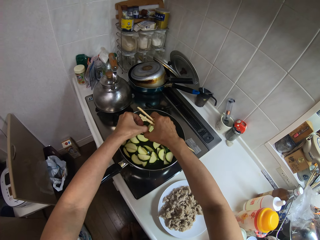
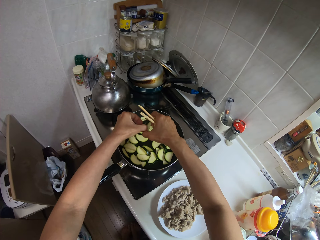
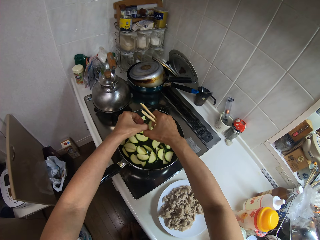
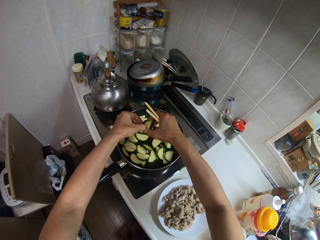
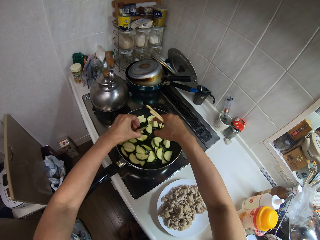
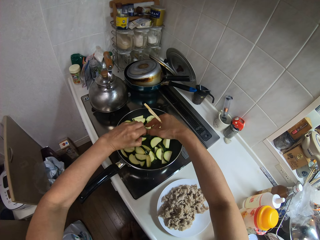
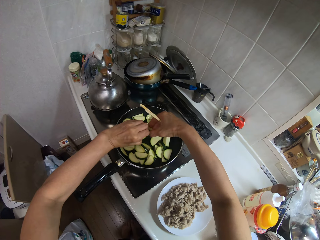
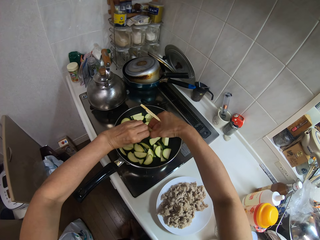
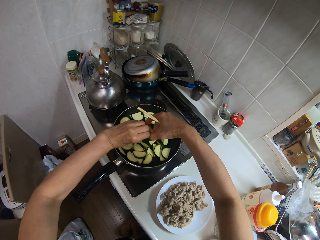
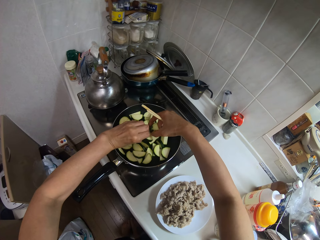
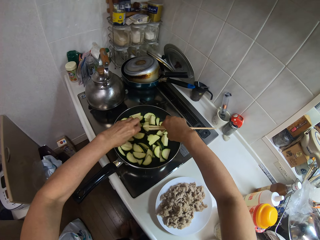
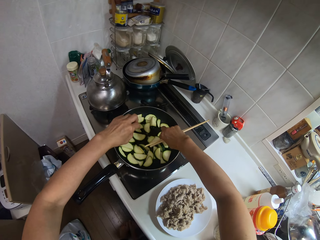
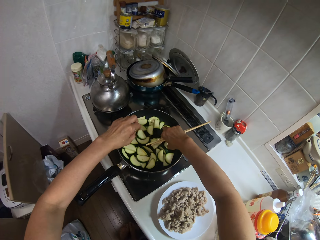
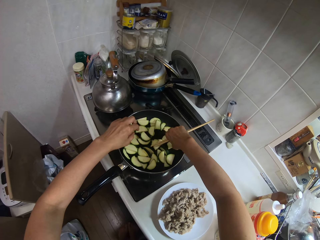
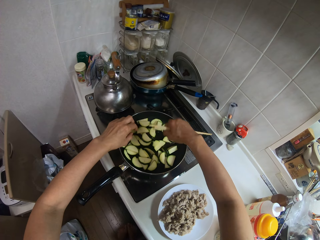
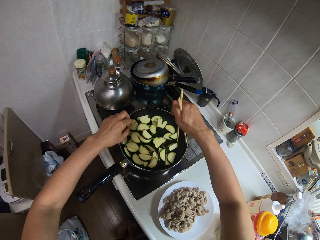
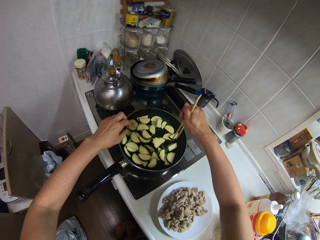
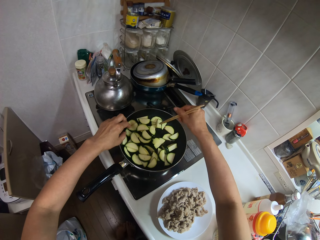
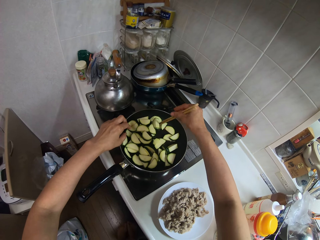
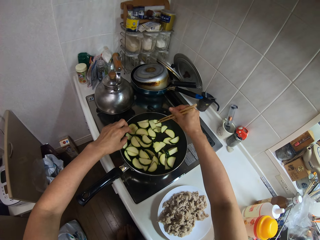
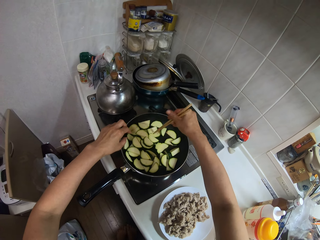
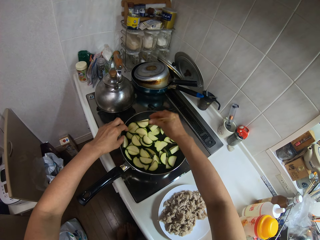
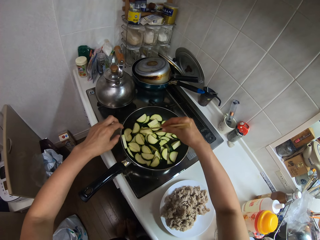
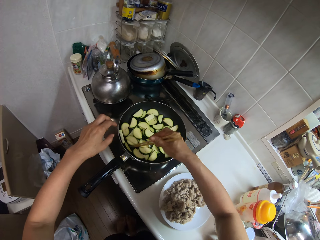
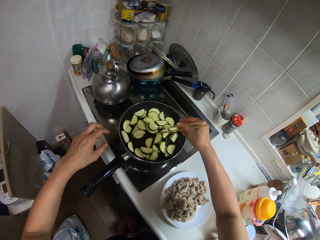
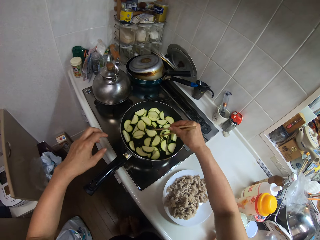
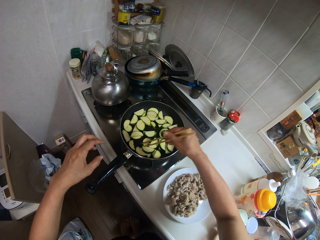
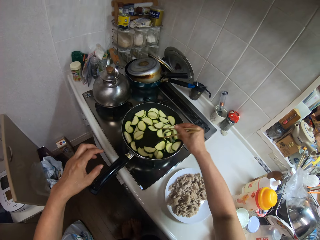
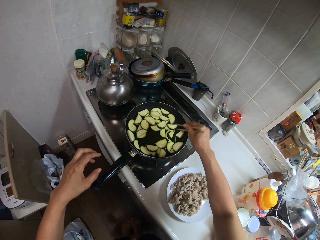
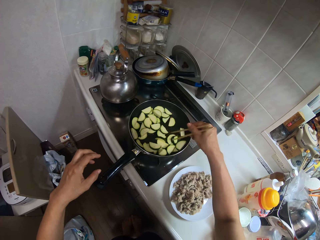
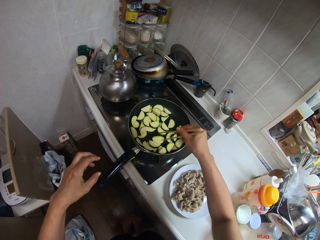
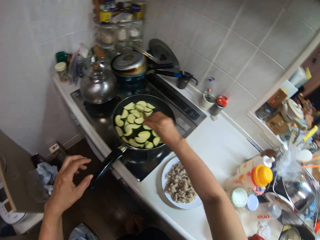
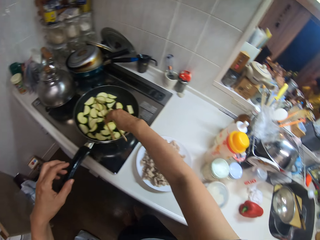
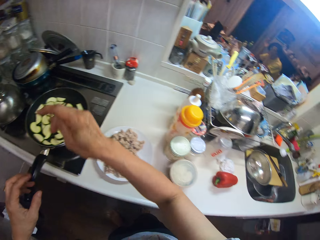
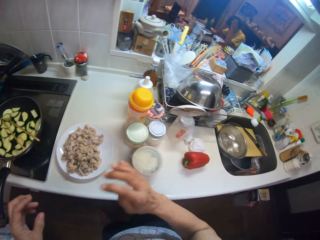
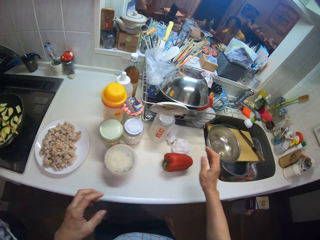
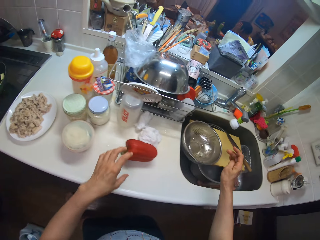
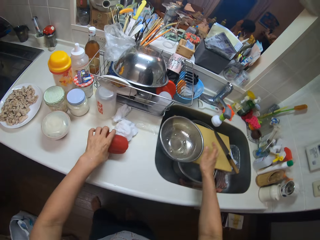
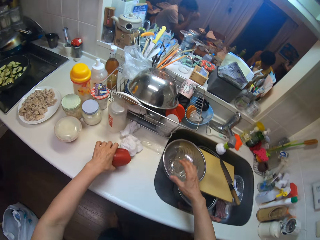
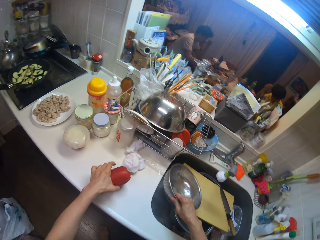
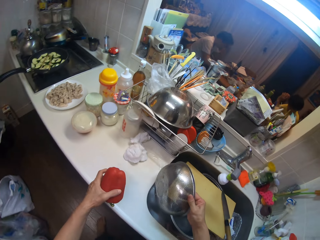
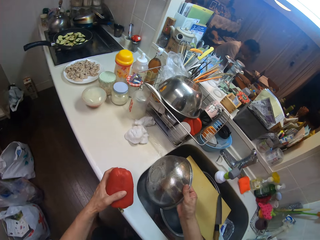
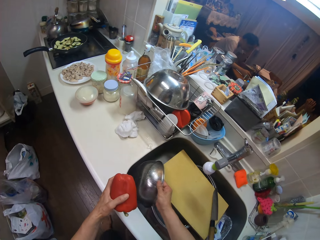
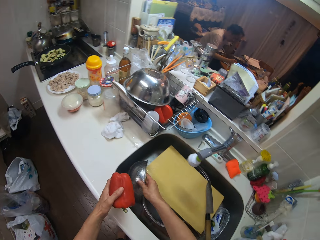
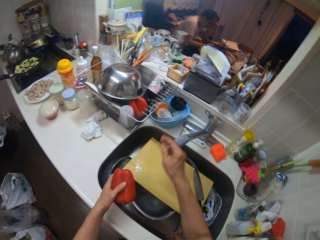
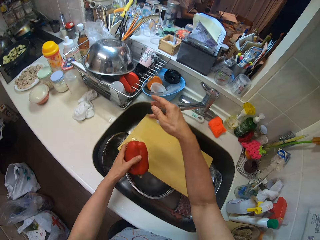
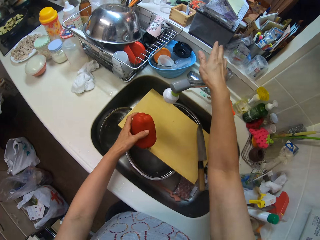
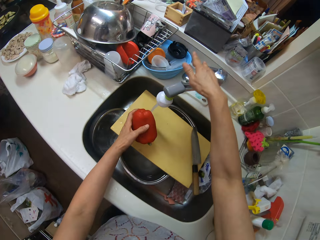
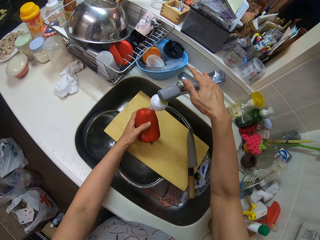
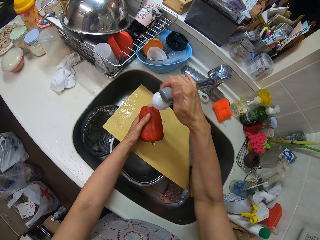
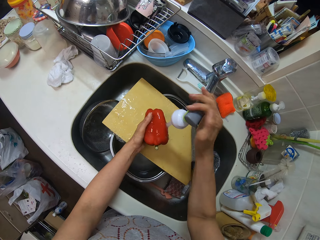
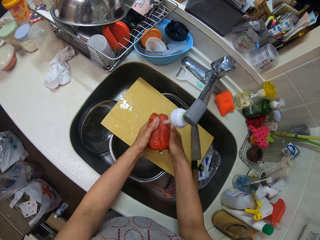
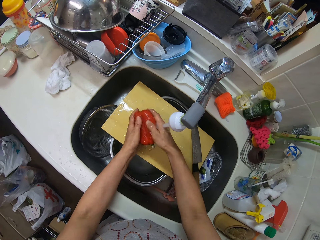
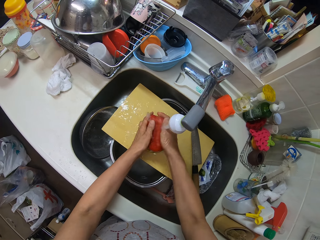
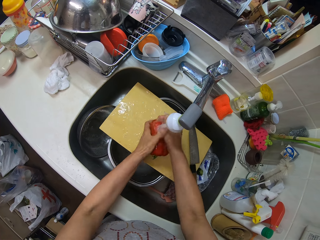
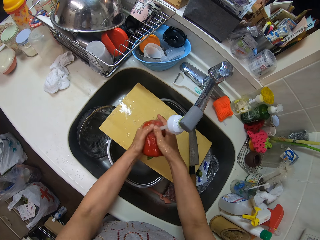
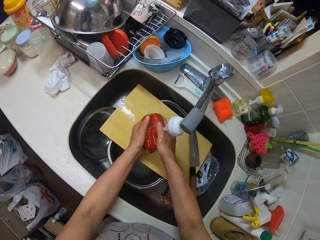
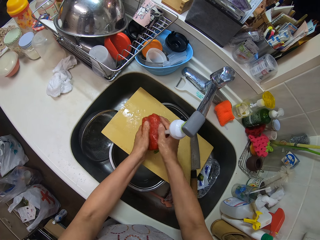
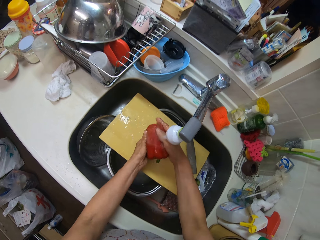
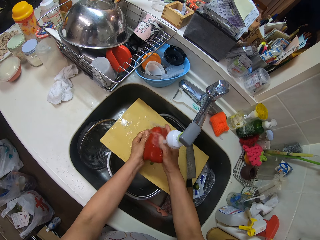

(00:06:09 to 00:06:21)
The camera wearer picks up pieces of cucumber. They separate the pieces of cucumber. They stir the cucumber with a pair of chopsticks. They take a red bell pepper or hot pepper on the slab. They take the sieve on the board and drop the sieve in the sink. They turn on a tap at the sink and rinse the bell pepper.

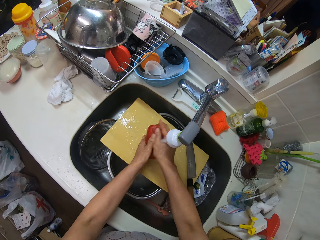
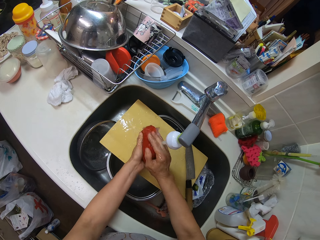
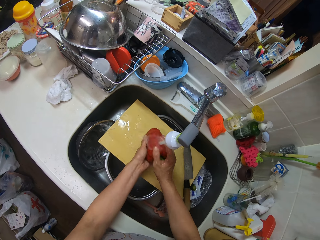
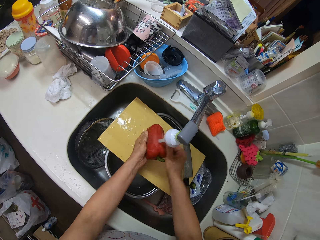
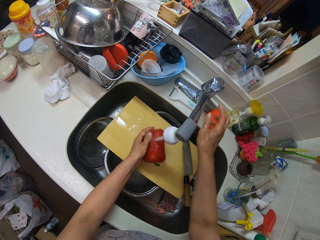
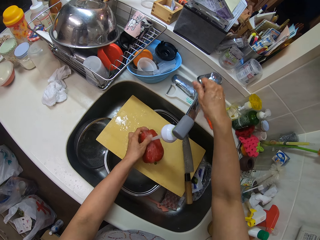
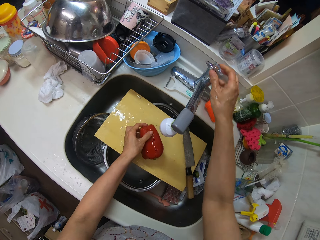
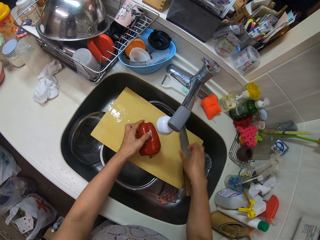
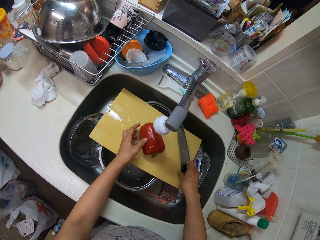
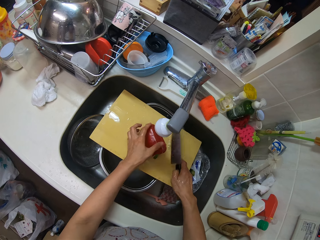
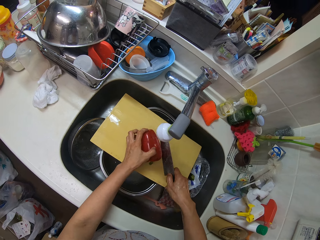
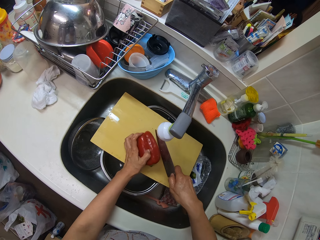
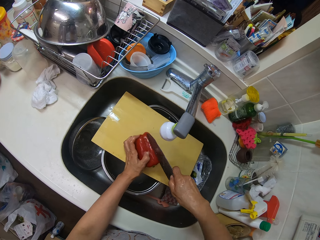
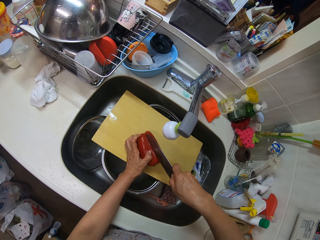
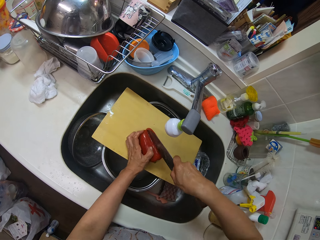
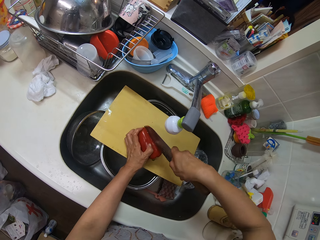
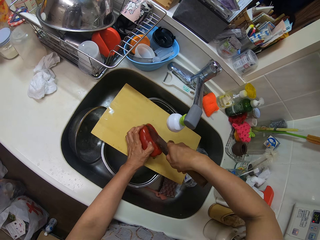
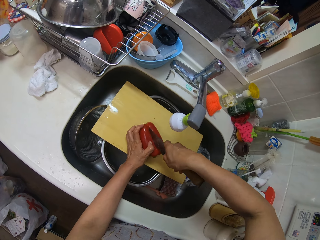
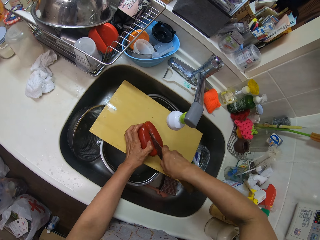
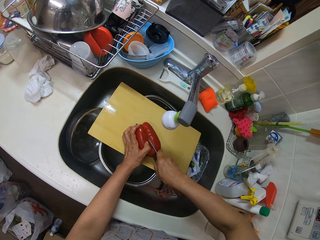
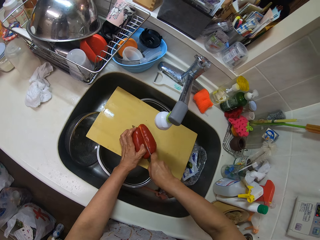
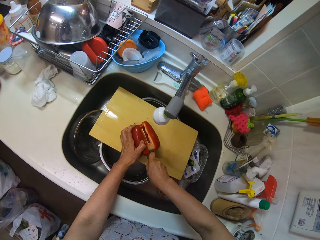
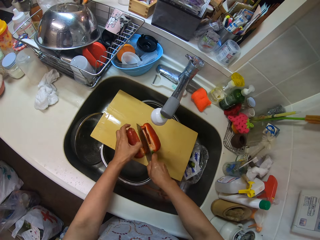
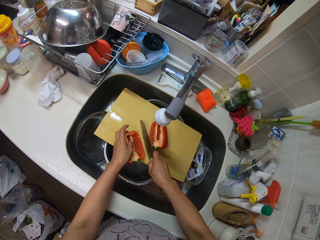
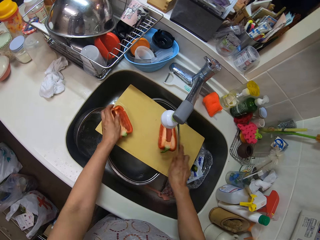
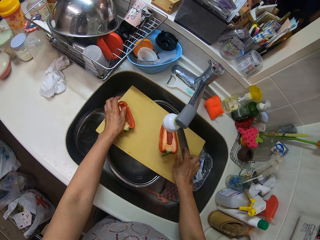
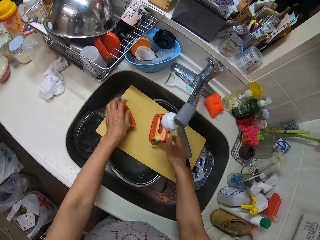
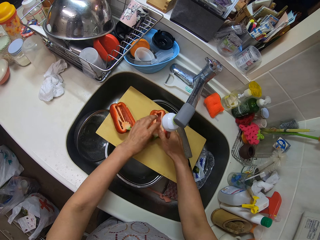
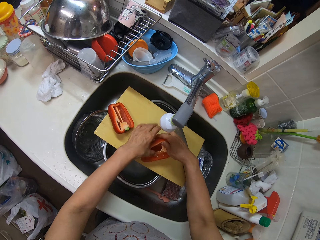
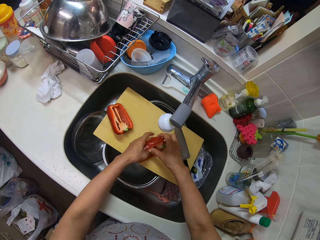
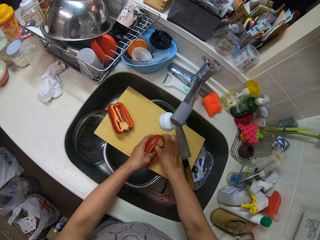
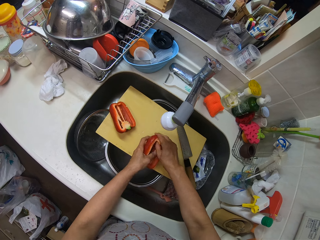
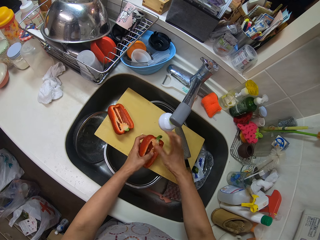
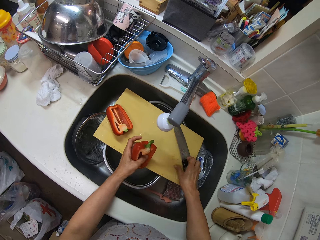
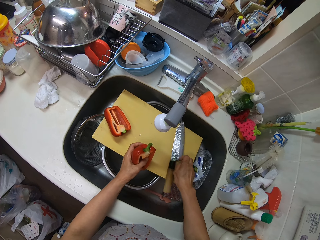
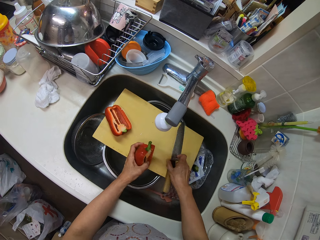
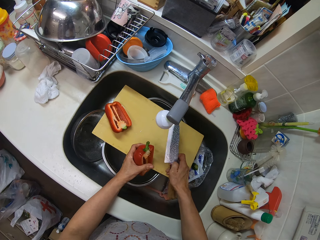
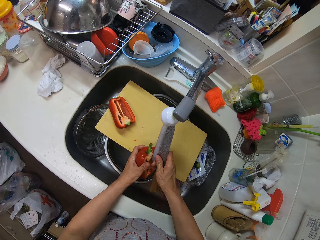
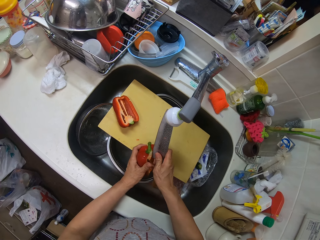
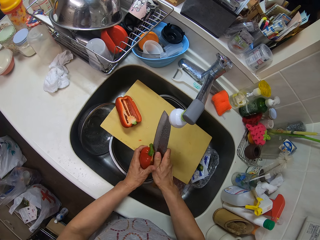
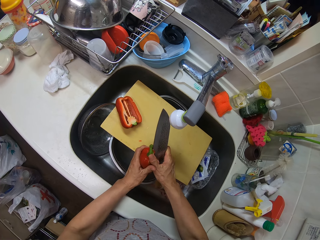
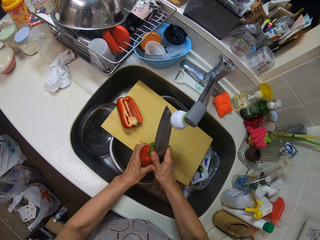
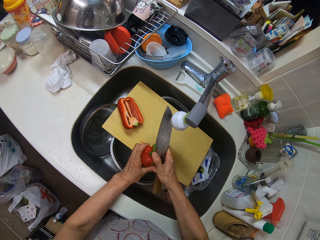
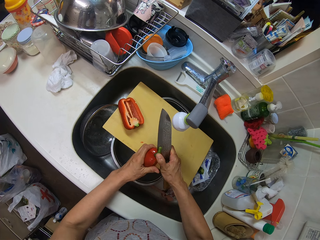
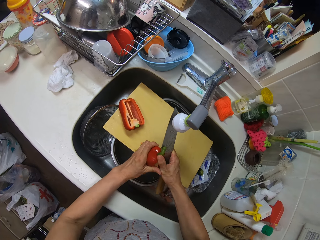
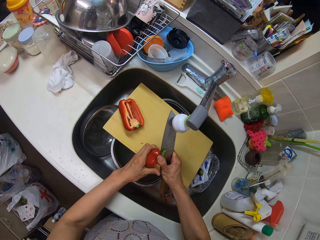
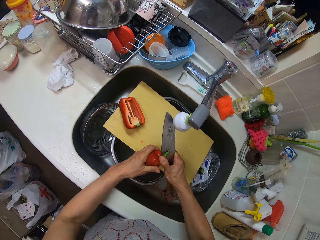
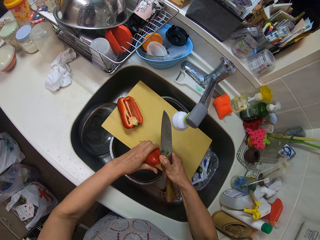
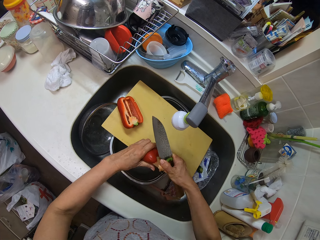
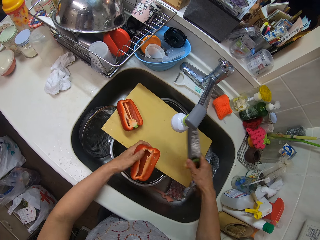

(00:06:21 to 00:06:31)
The camera wearer turns off the tap and places the bell pepper or hot pepper on the board. They take the knife on the board. They cut the bell pepper into two with the knife. They push aside one half of the bell pepper on the board. They take the second half of the bell pepper. They drop the knife. They take the knife on the board. They cut a green stick on the bell pepper with the knife. They clean the hot pepper.
